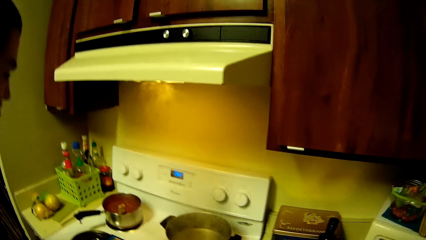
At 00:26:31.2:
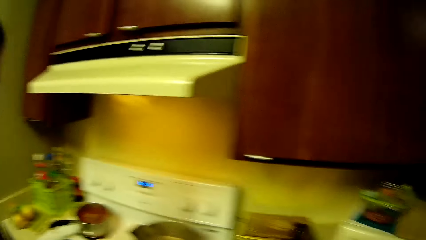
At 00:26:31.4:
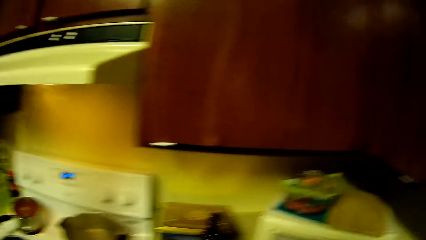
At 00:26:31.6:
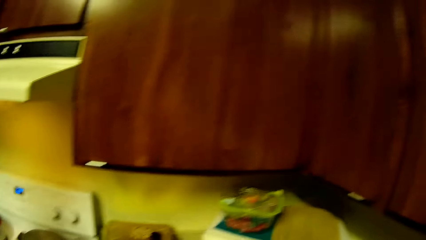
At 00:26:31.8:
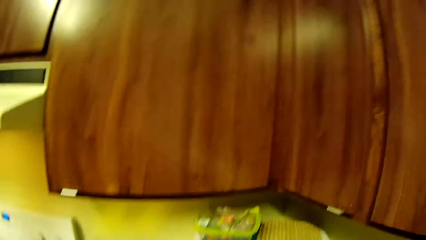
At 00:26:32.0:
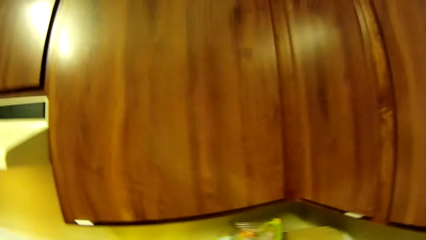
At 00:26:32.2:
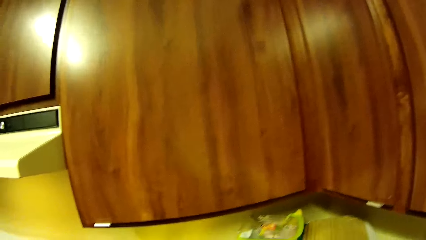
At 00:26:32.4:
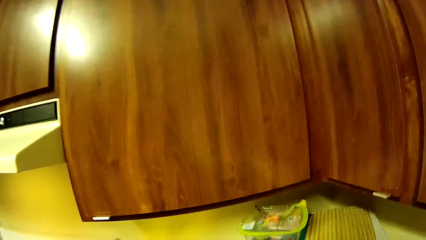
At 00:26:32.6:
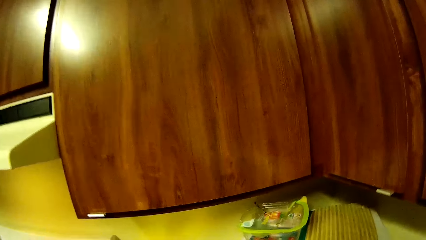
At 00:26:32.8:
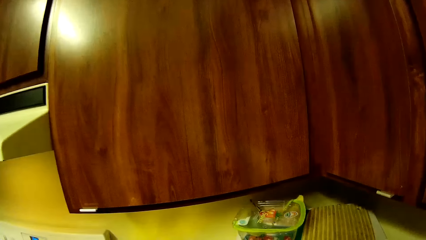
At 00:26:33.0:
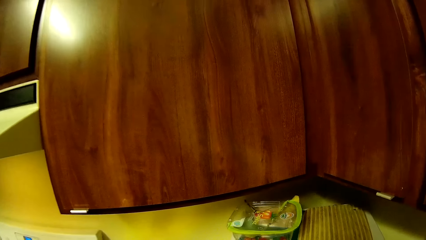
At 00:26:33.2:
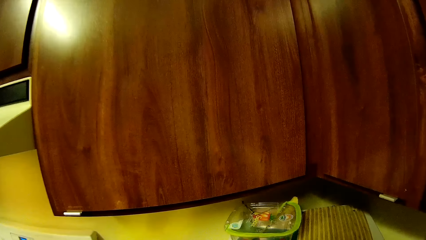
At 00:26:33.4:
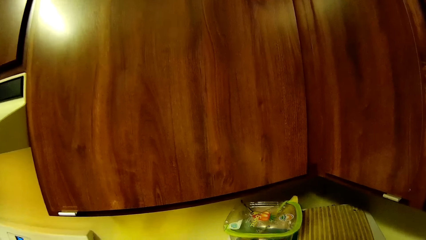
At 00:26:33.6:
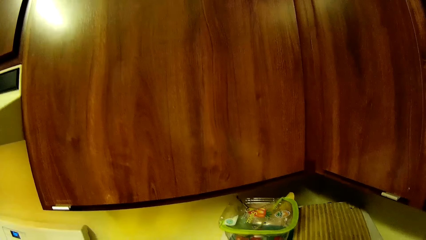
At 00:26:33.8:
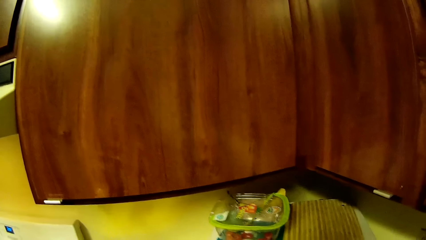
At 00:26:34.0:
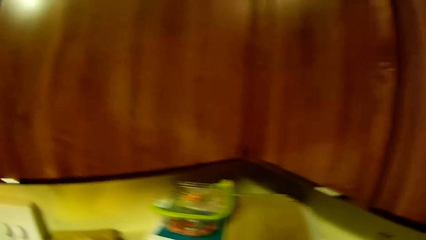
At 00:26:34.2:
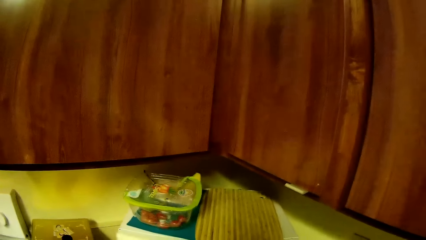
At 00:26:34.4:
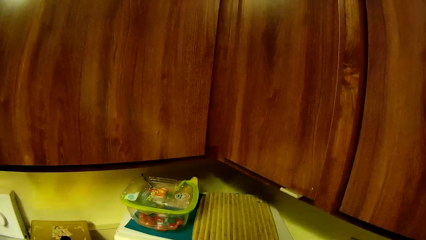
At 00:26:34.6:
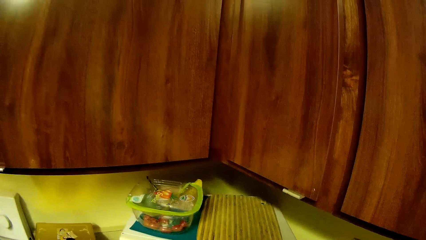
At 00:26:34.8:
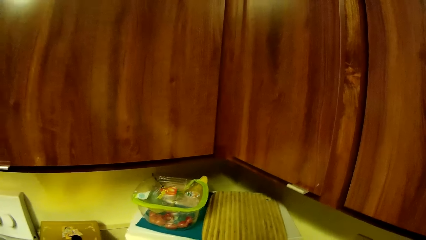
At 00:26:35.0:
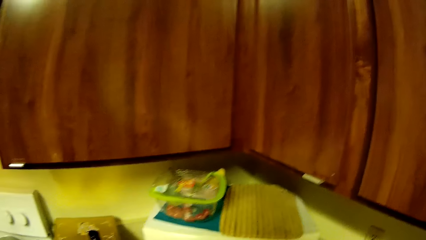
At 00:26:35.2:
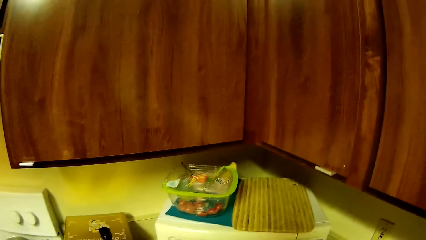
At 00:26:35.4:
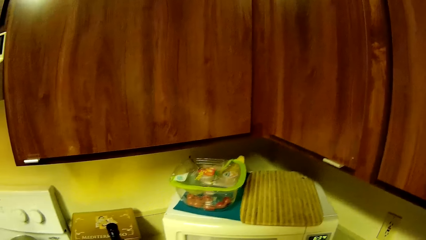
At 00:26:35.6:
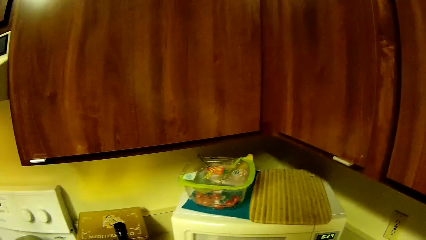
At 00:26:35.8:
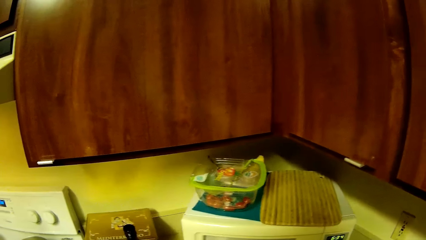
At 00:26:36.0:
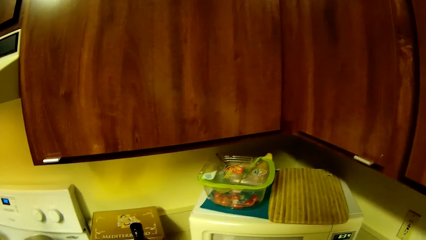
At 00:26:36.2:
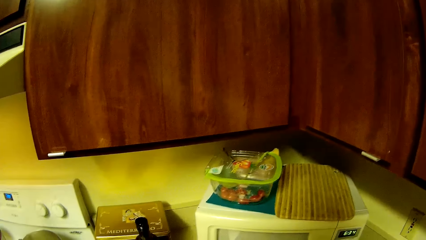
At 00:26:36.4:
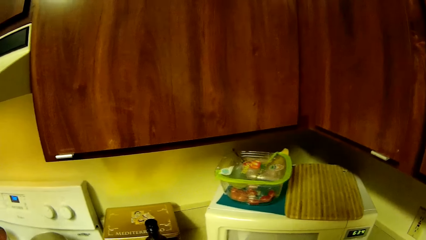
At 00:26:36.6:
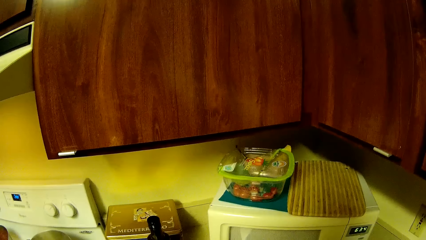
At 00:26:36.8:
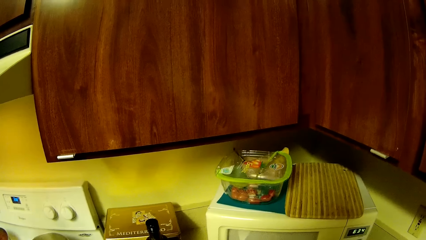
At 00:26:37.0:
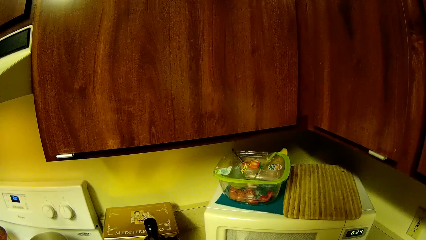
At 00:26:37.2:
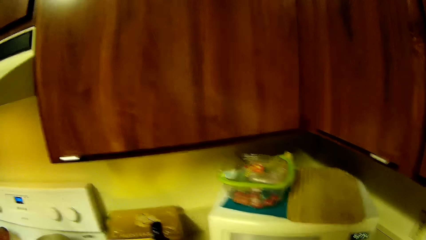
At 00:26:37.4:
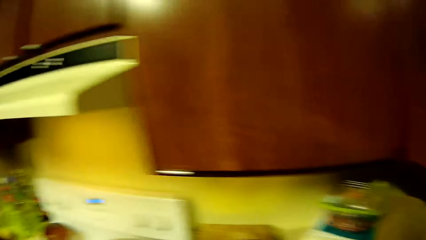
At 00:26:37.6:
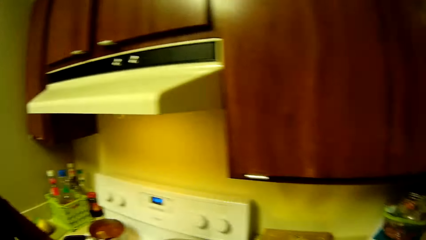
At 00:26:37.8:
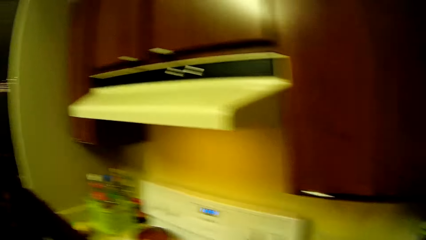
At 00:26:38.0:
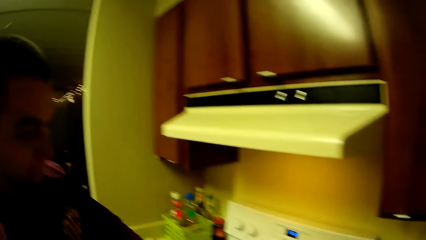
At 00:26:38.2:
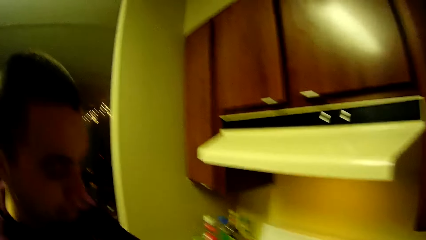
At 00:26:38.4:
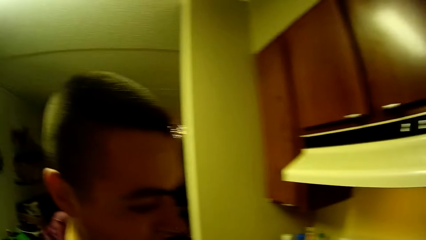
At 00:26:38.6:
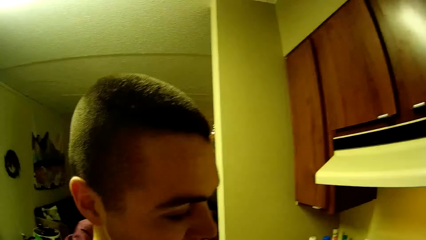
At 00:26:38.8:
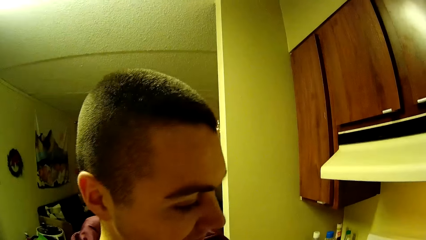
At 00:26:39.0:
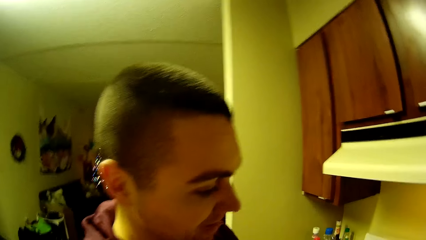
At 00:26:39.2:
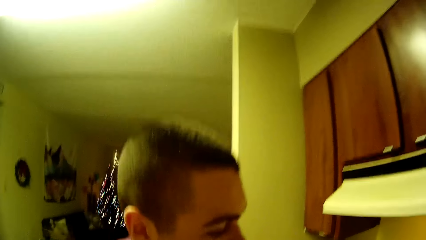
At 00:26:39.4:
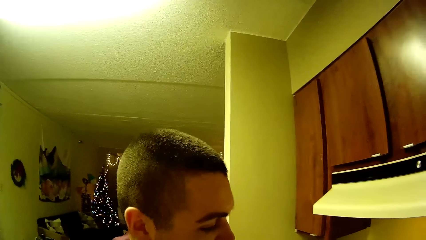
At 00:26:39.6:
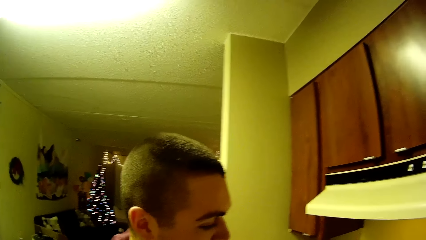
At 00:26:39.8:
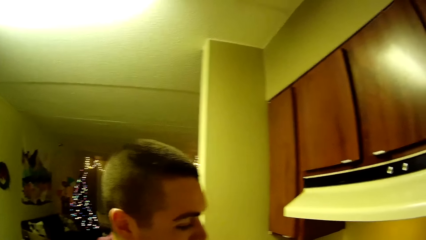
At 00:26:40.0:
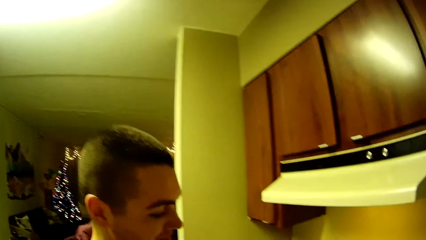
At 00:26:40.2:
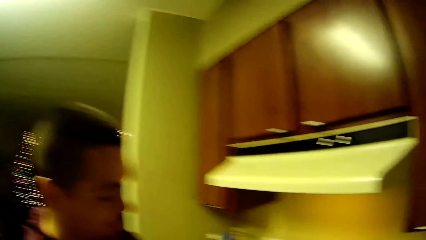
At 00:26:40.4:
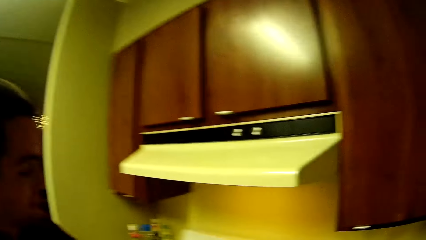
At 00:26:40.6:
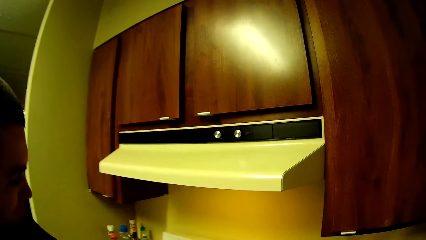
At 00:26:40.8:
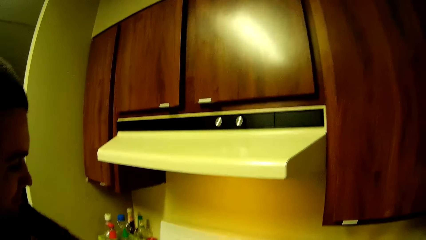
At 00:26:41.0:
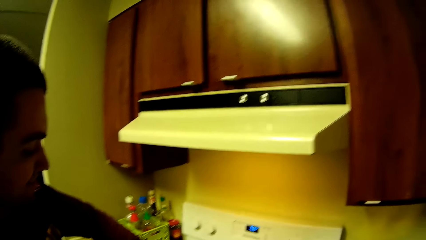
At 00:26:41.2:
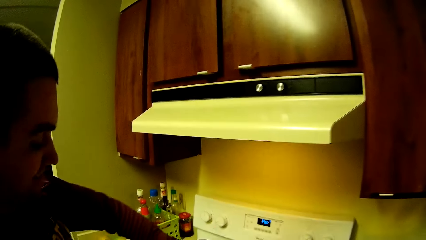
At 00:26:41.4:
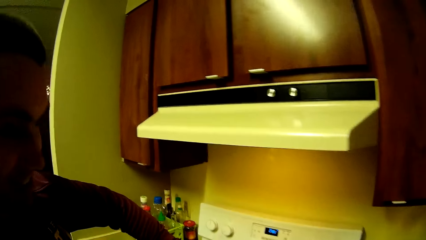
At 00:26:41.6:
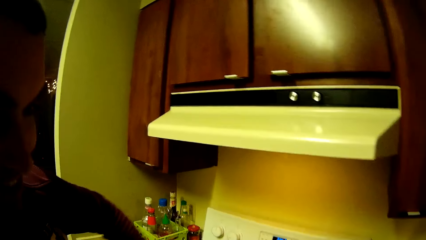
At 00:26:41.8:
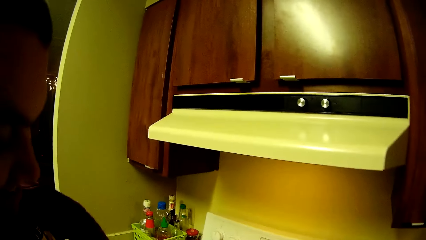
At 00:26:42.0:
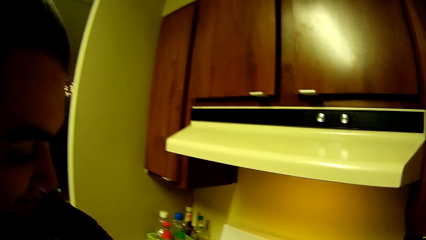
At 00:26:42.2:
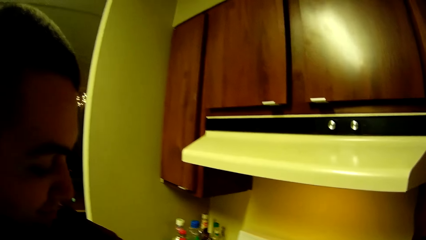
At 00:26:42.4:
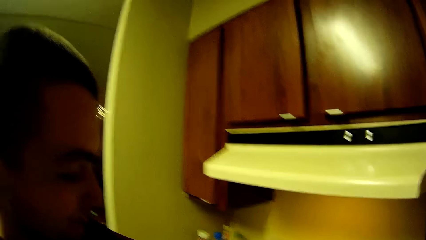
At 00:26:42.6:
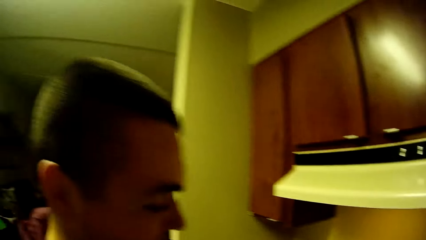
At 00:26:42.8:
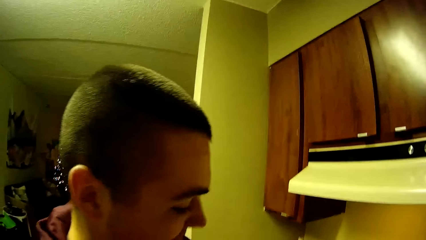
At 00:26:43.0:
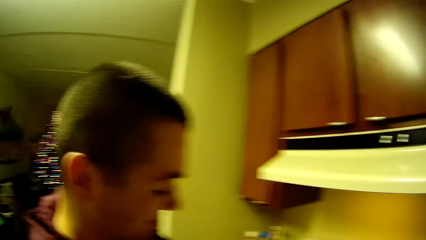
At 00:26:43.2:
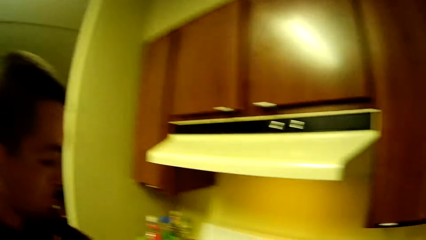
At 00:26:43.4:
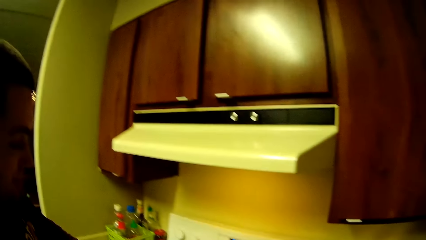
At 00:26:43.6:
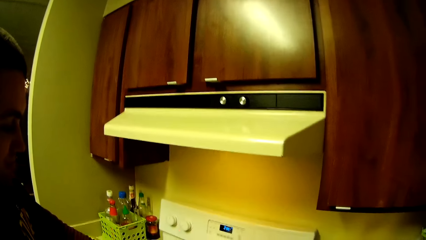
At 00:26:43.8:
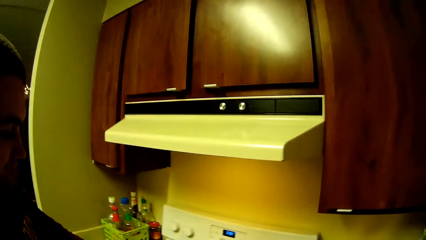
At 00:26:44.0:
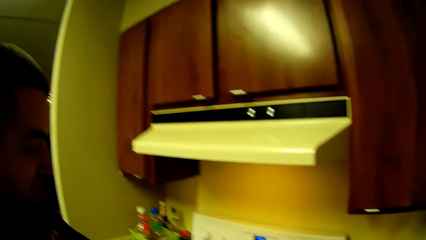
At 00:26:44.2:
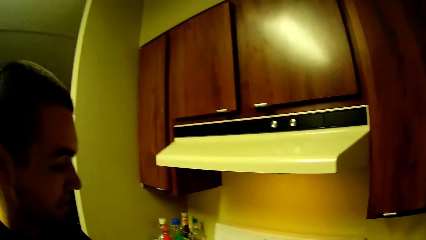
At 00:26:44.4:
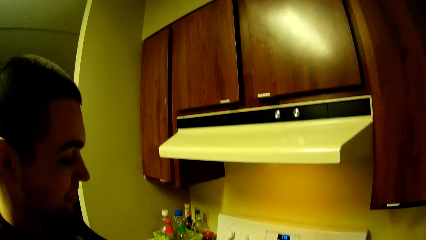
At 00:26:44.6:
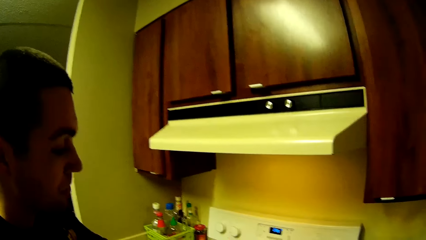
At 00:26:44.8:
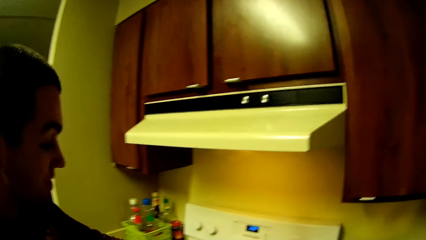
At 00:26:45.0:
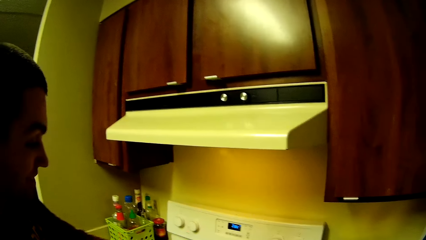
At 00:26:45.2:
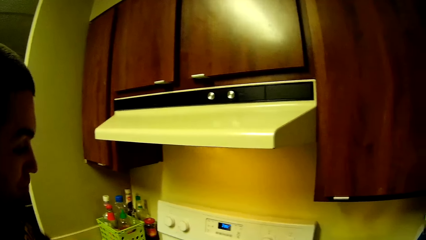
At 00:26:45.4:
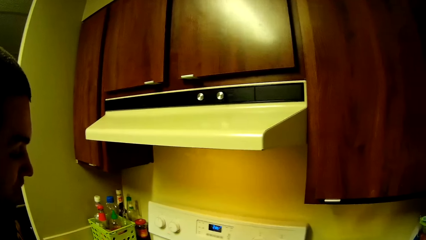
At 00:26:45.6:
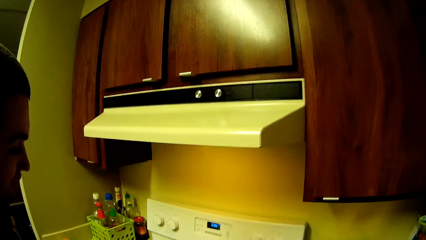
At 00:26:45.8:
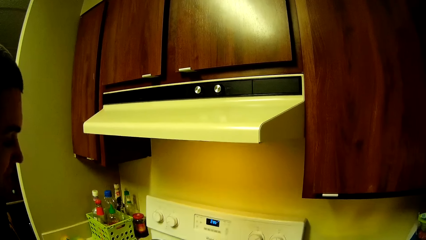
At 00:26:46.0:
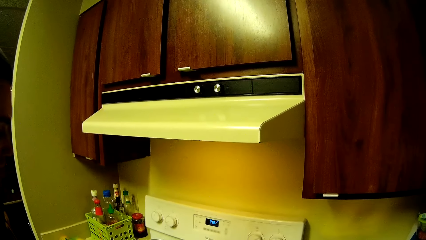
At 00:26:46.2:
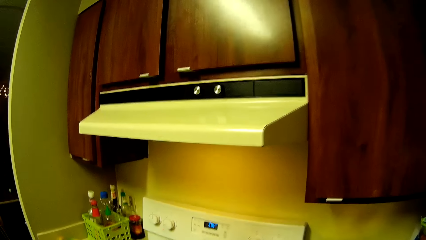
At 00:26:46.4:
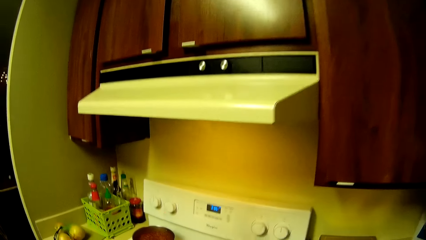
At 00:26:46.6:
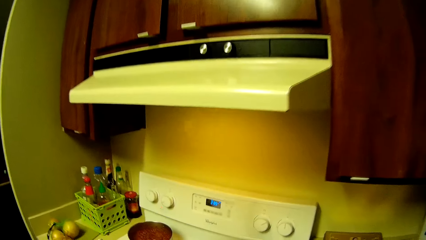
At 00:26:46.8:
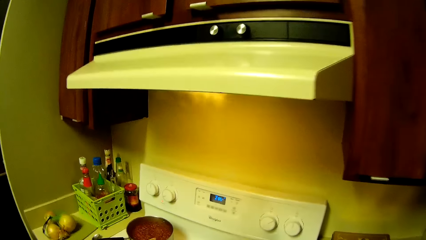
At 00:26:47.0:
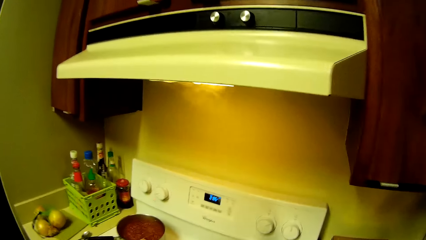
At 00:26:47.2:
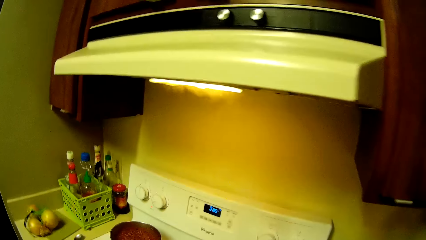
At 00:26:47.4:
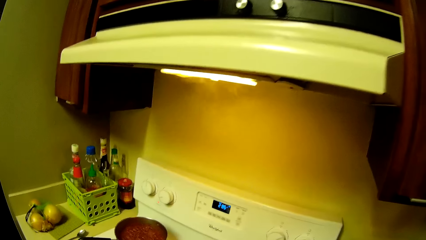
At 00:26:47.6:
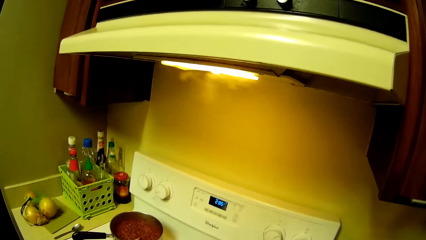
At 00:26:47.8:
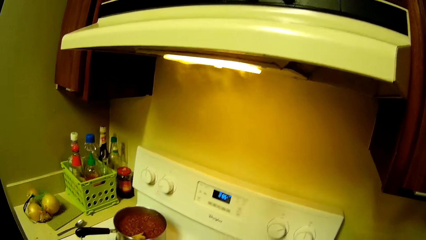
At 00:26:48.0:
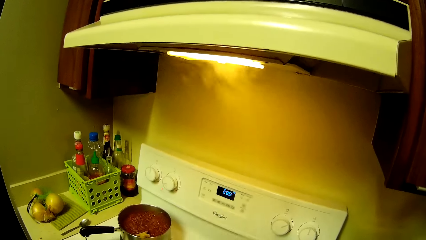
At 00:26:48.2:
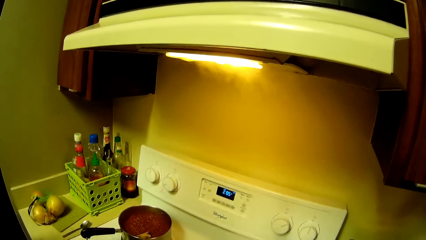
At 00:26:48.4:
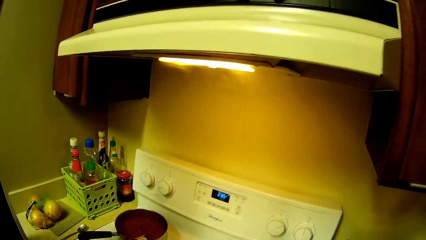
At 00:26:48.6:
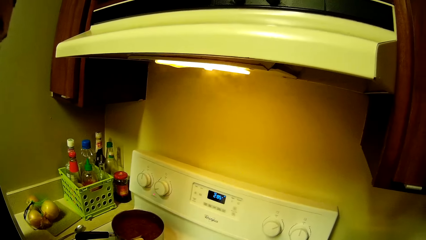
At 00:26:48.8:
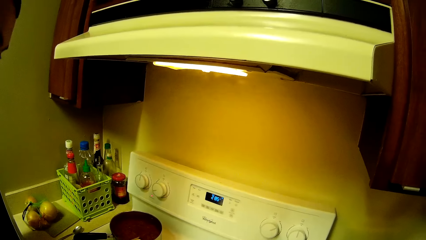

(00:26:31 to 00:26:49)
A man talks to the camera wearer. The camera wearer stares at the cooker.
